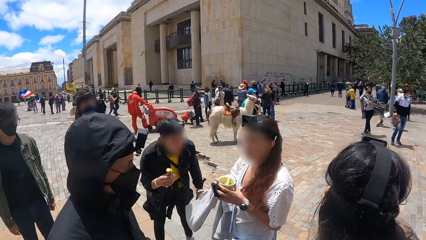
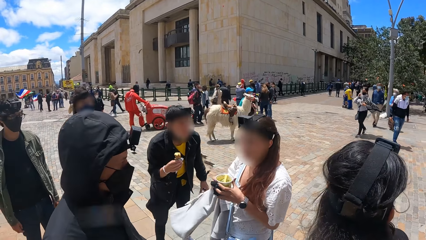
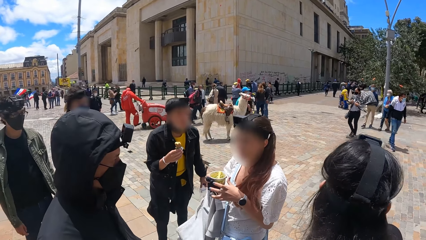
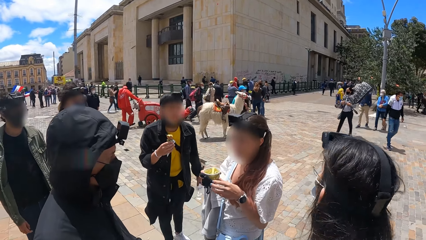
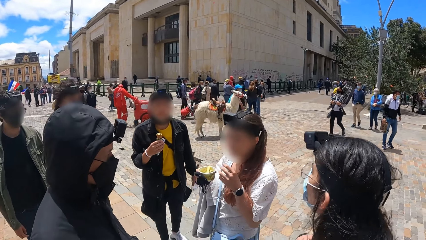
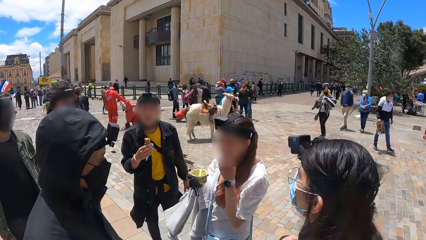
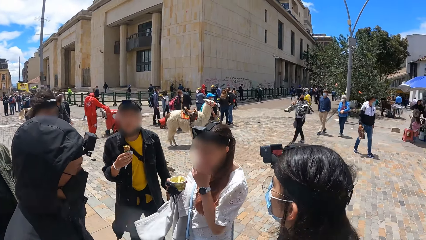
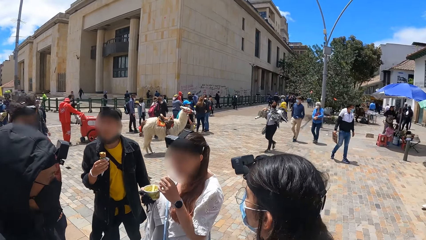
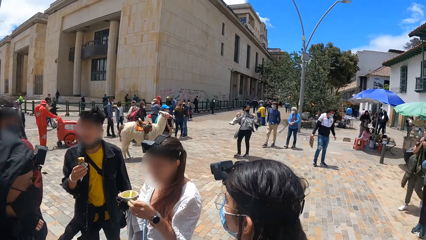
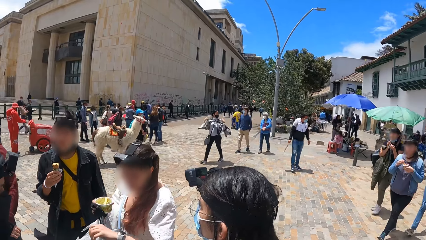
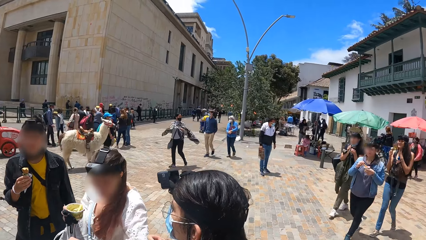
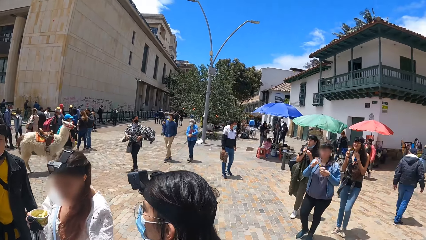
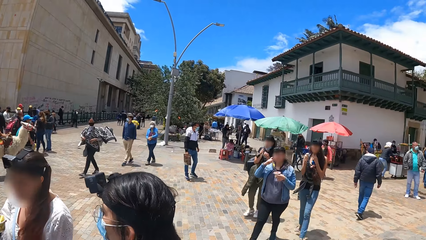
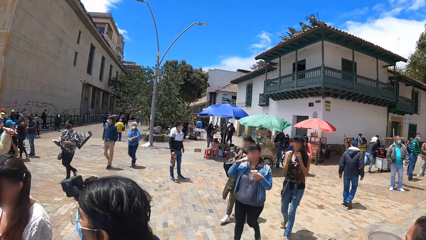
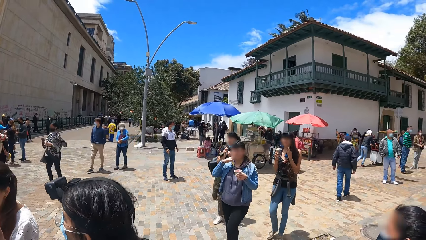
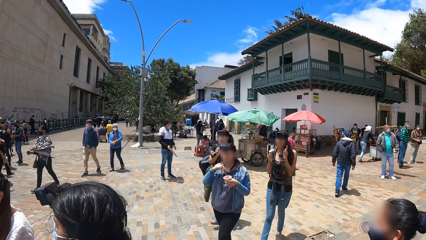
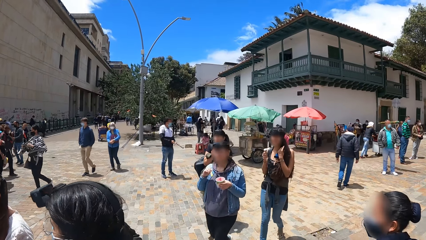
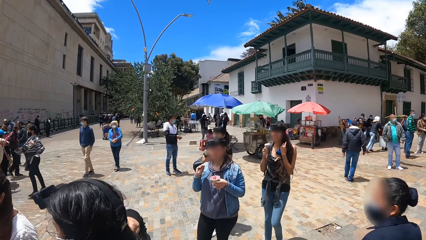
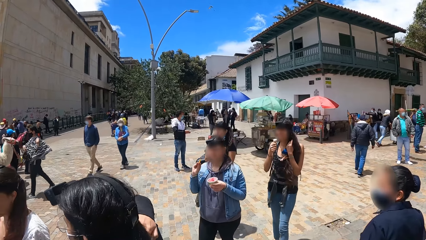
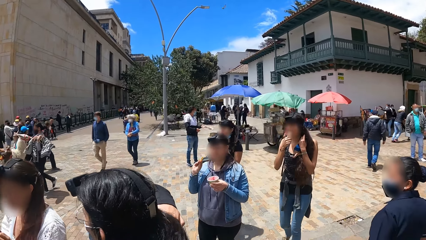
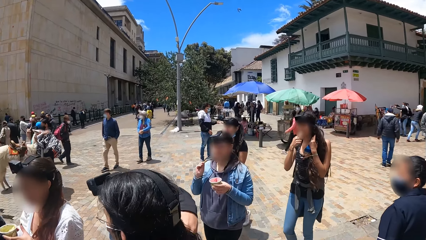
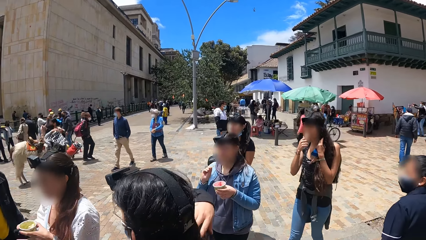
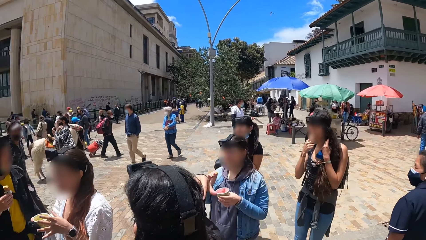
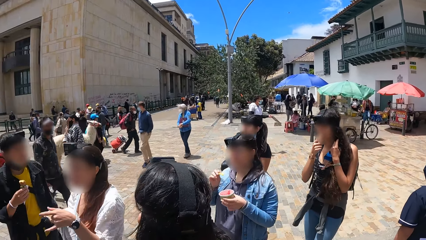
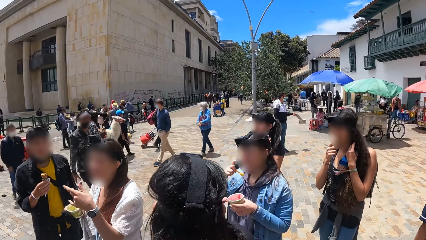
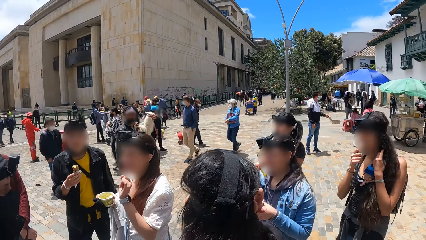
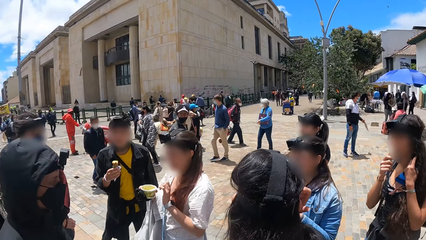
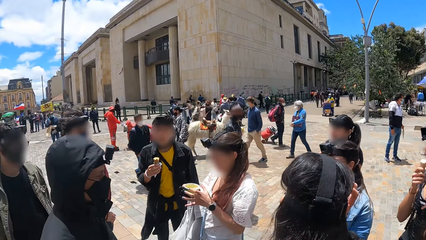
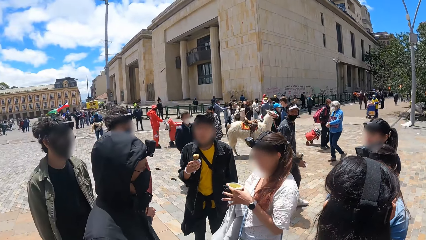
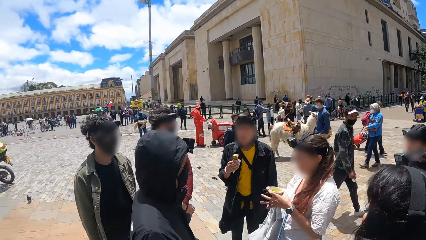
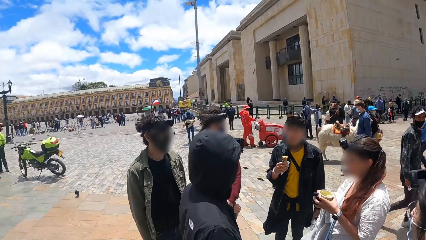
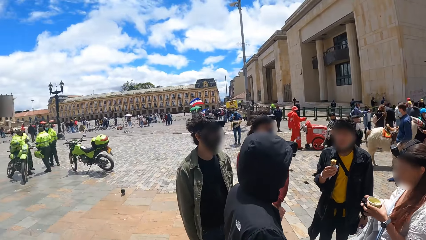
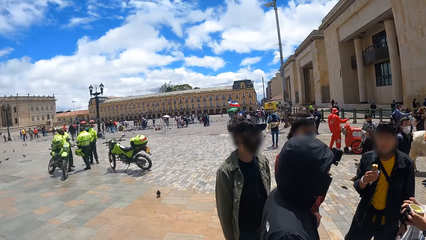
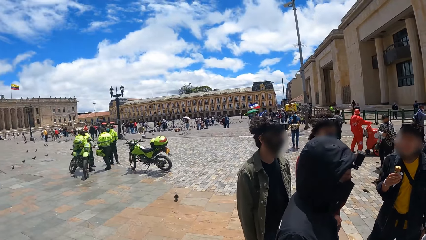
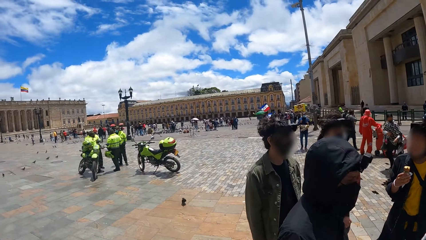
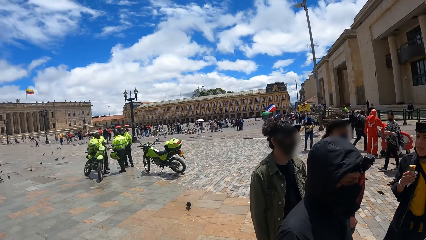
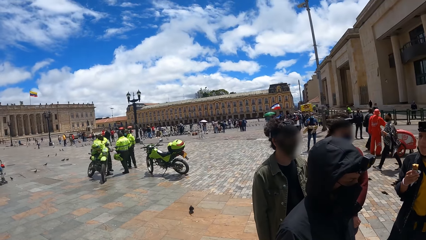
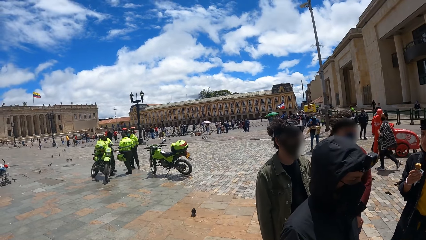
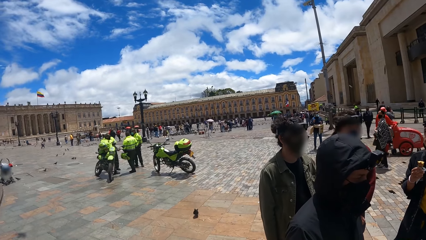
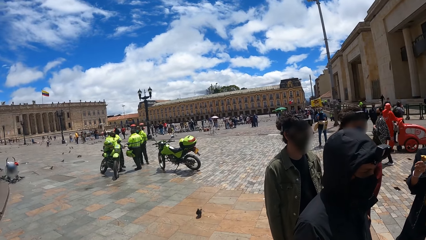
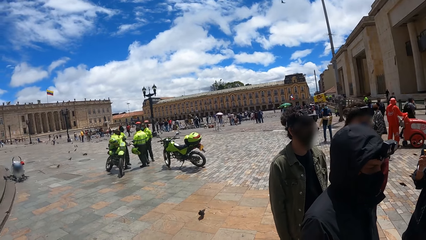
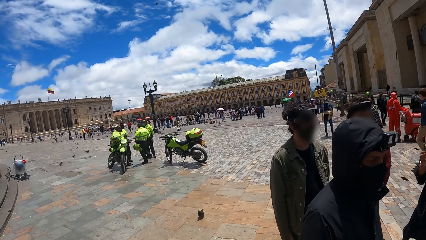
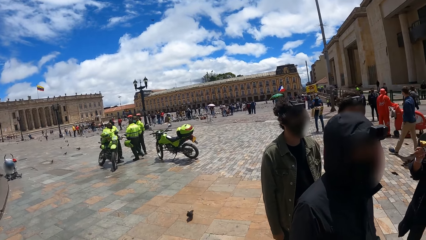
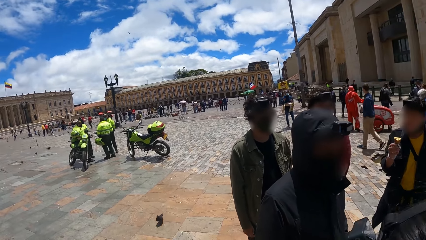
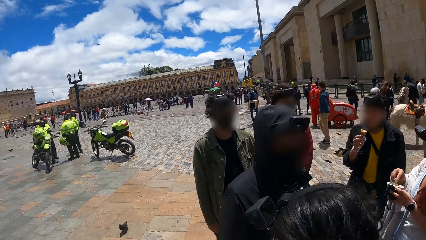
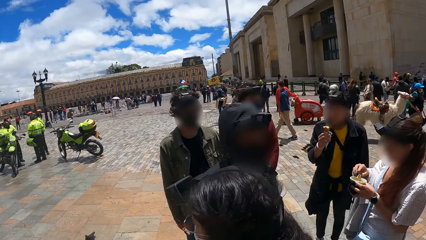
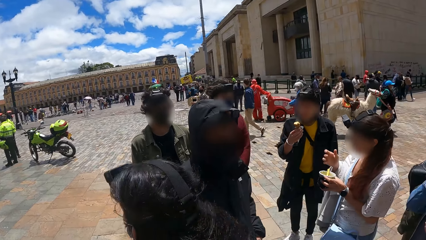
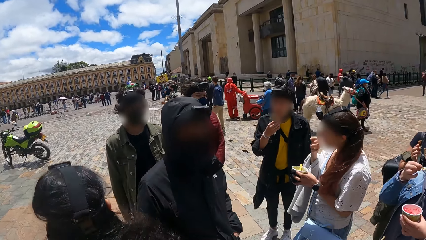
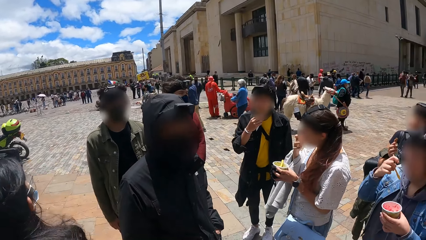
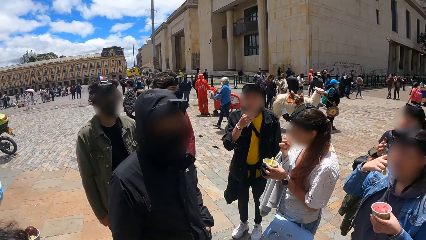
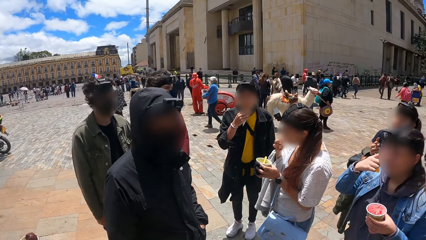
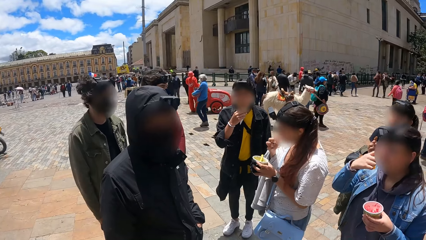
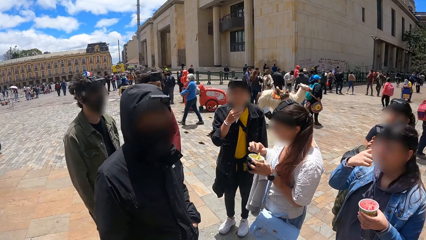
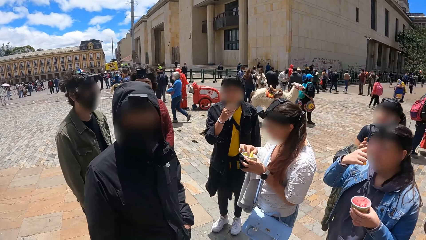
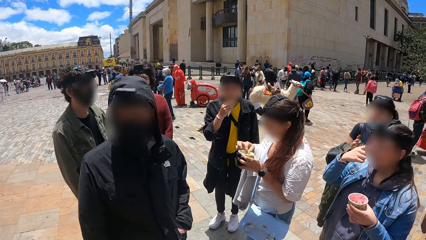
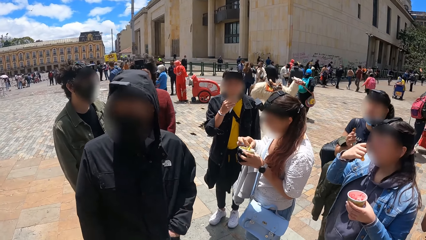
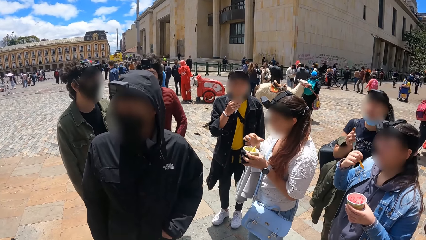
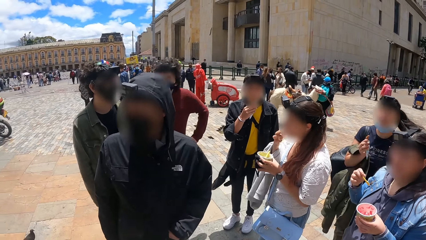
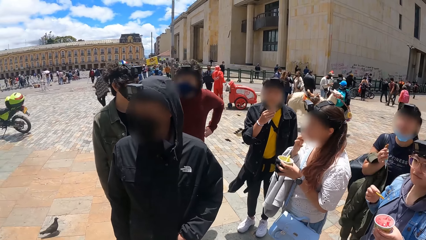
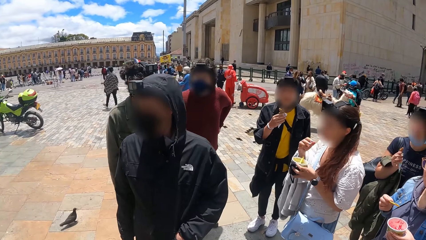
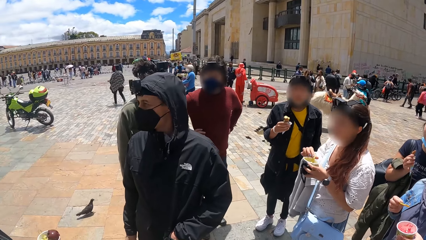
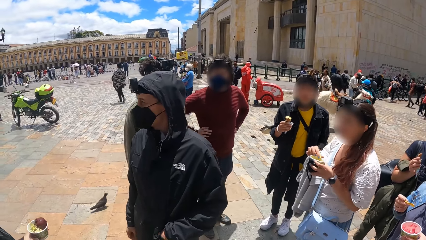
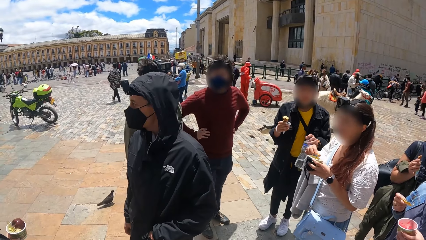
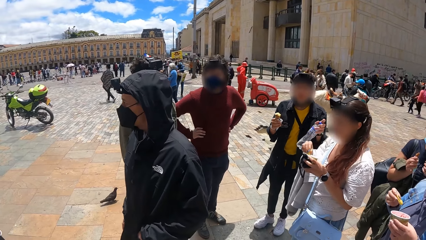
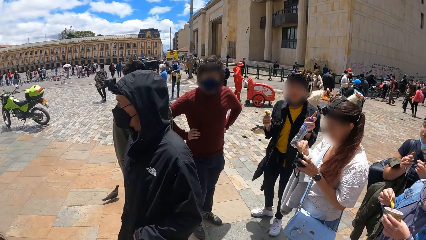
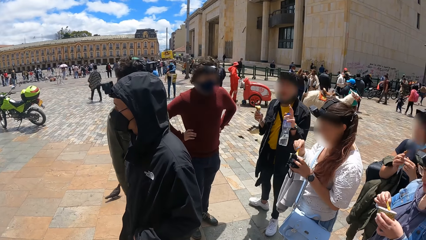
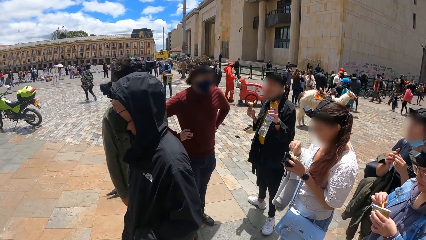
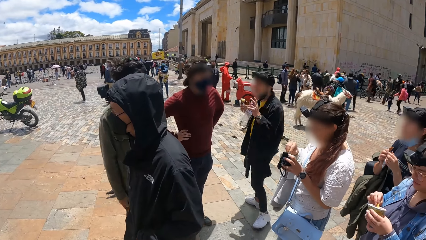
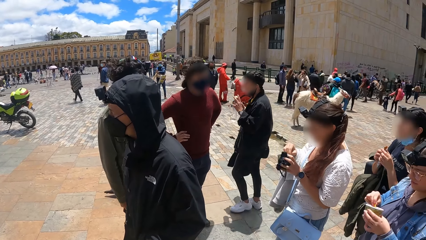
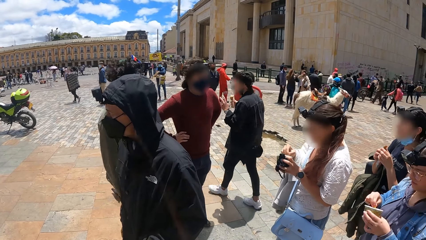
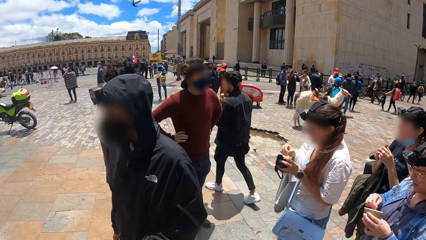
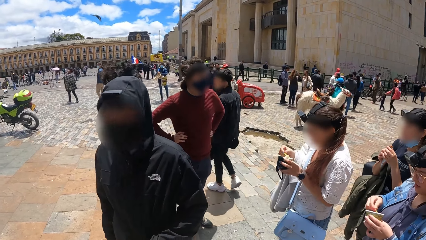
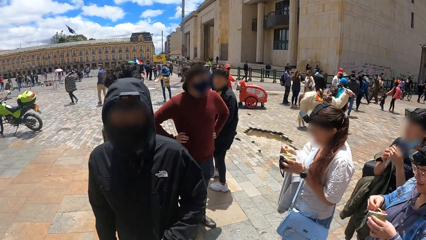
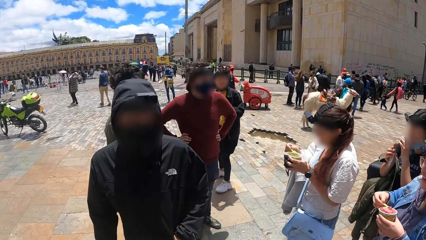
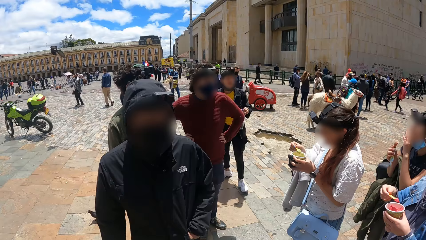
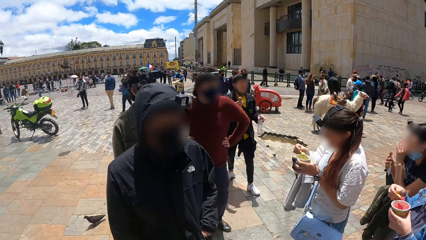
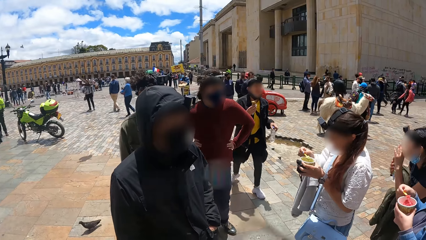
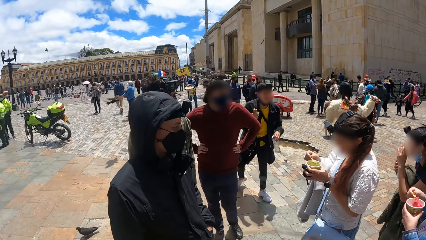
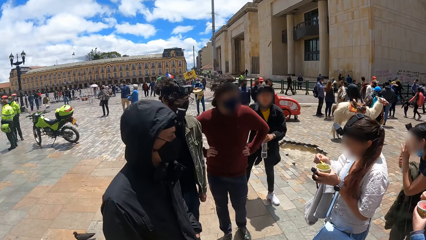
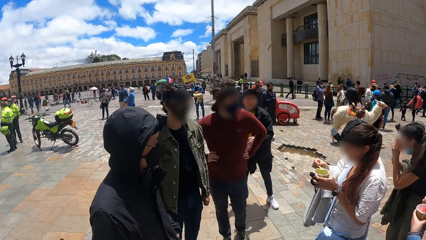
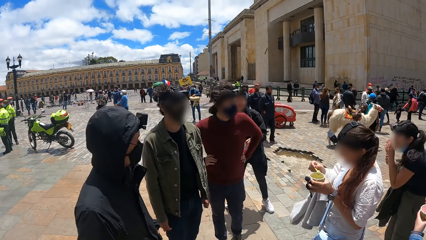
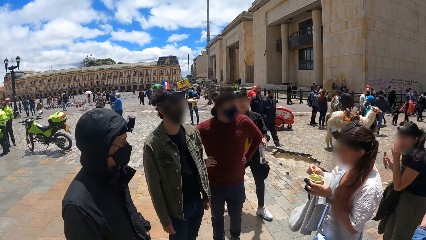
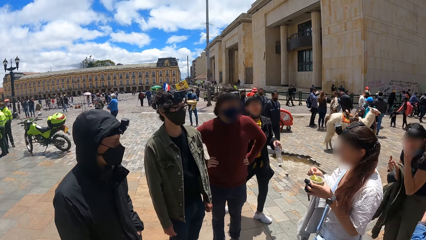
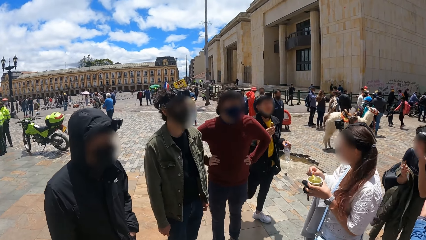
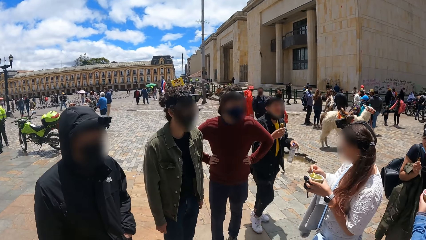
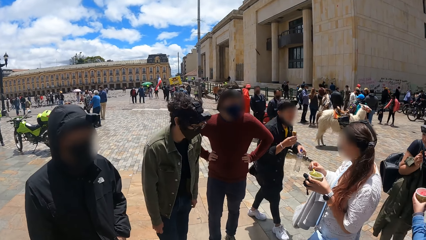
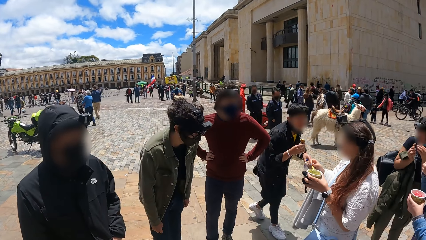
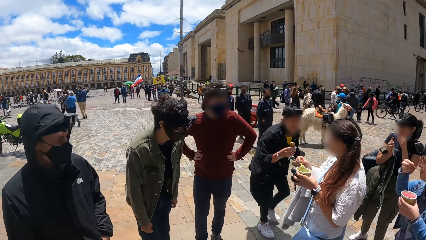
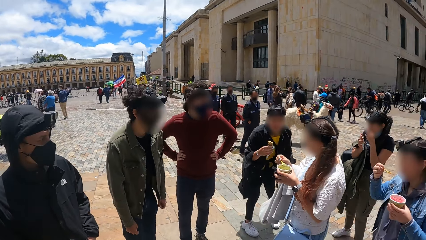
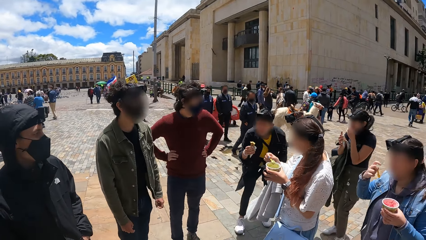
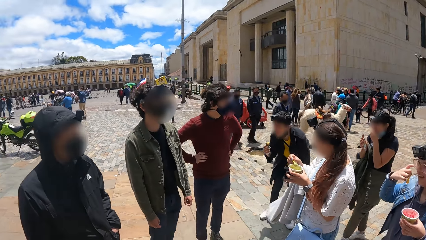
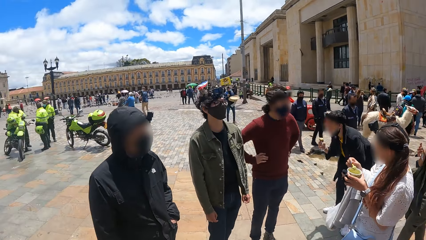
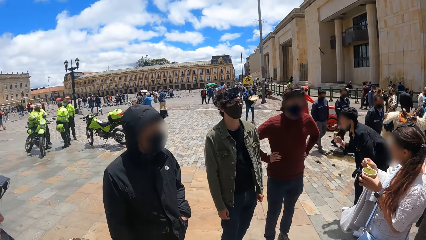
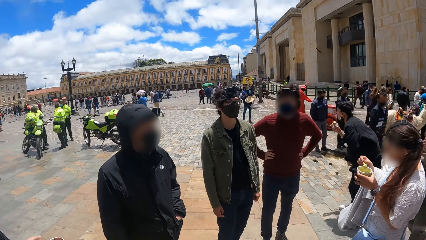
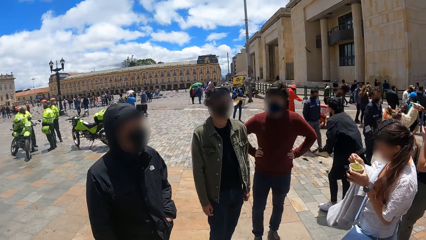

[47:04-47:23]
The camera wearer looks at the friends. They look right. They look around the open place. They look left. They look forward. They look at the friends.
